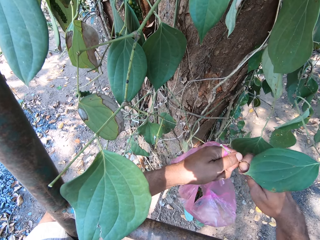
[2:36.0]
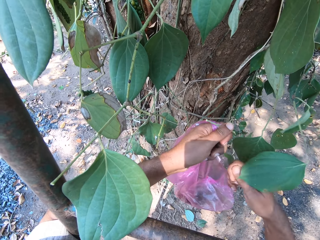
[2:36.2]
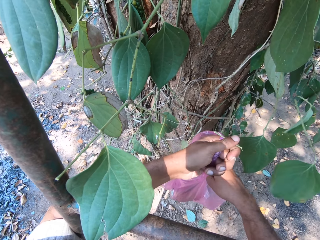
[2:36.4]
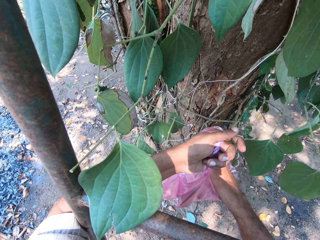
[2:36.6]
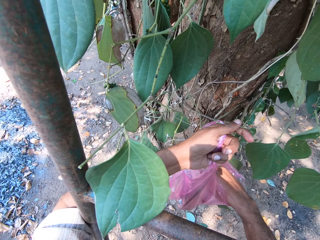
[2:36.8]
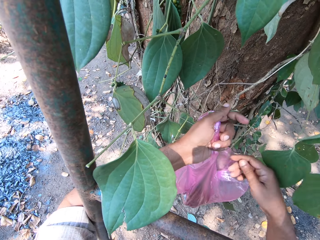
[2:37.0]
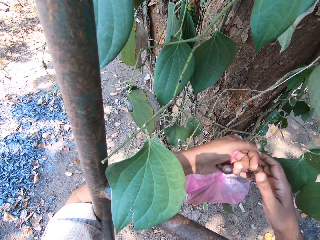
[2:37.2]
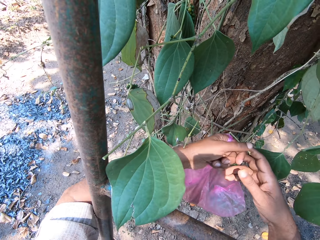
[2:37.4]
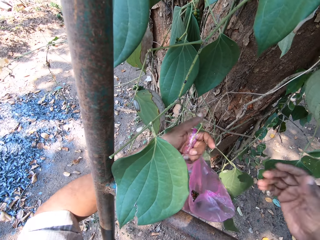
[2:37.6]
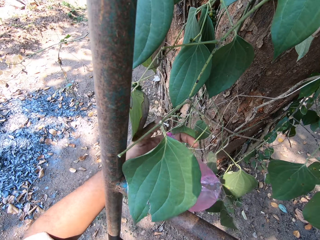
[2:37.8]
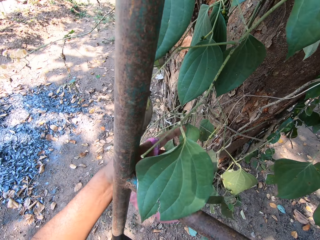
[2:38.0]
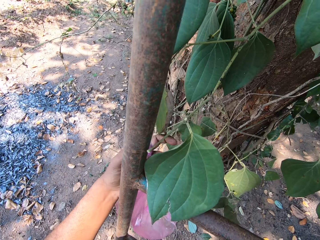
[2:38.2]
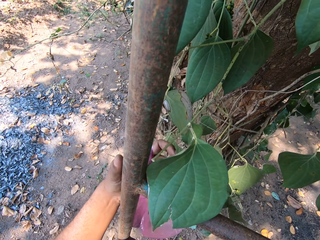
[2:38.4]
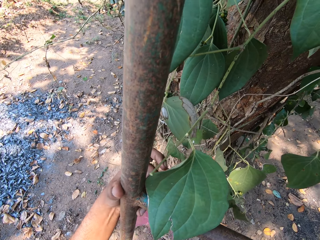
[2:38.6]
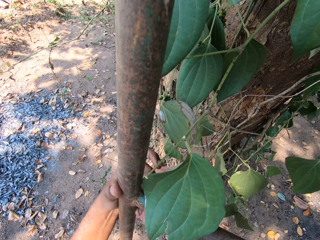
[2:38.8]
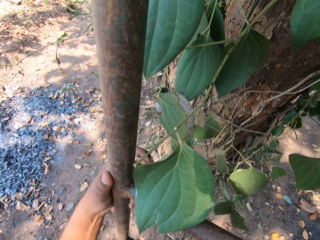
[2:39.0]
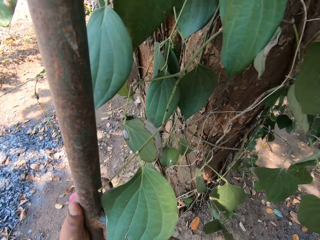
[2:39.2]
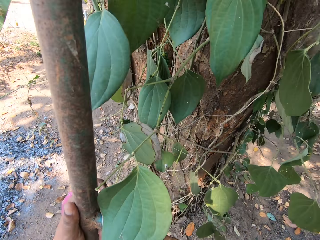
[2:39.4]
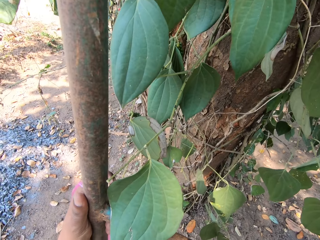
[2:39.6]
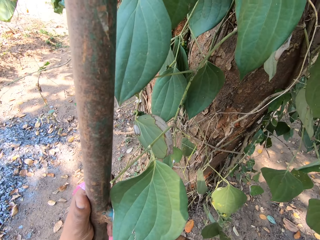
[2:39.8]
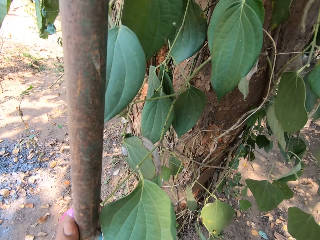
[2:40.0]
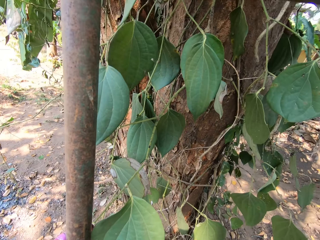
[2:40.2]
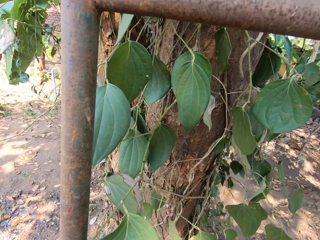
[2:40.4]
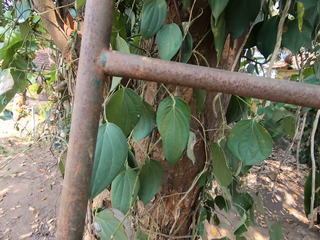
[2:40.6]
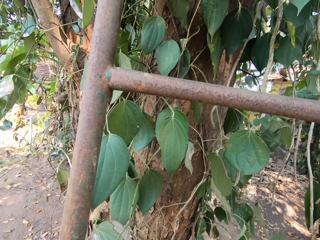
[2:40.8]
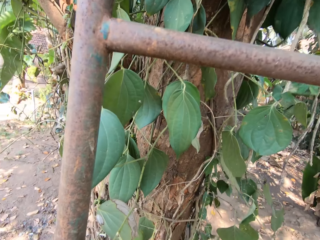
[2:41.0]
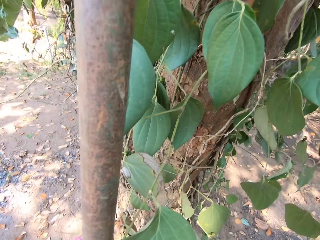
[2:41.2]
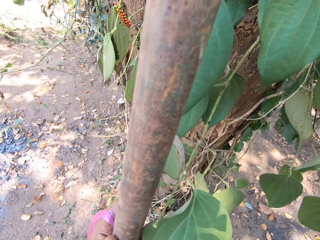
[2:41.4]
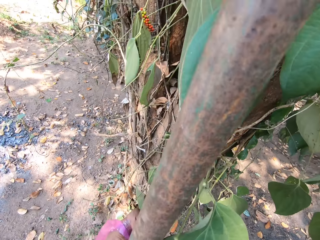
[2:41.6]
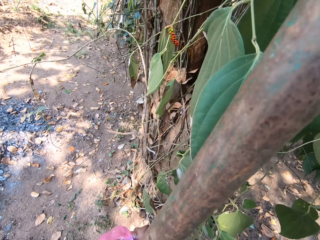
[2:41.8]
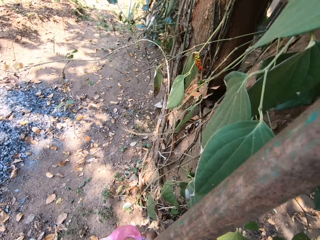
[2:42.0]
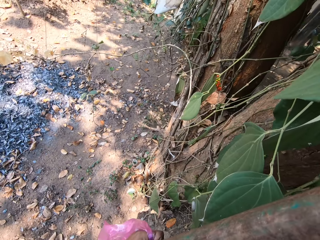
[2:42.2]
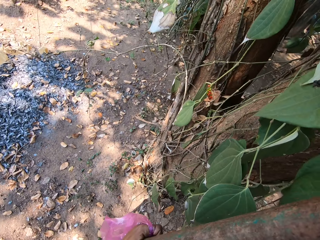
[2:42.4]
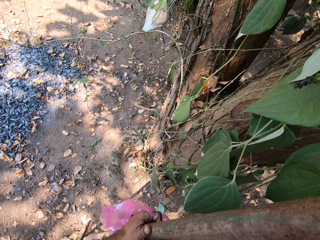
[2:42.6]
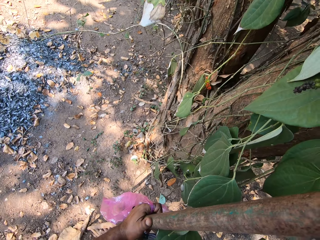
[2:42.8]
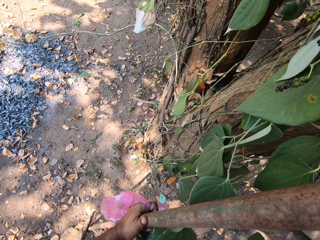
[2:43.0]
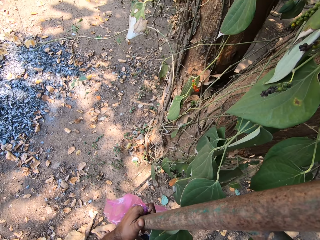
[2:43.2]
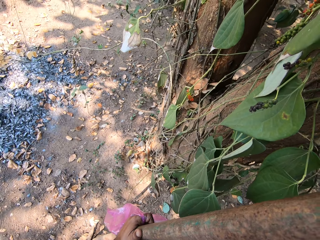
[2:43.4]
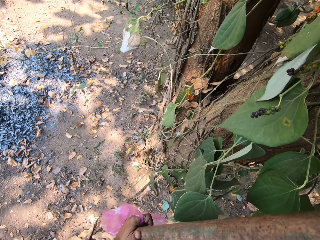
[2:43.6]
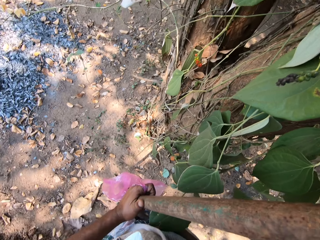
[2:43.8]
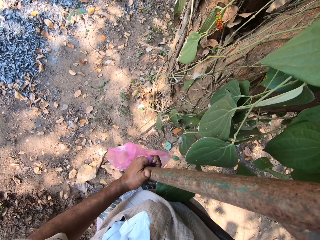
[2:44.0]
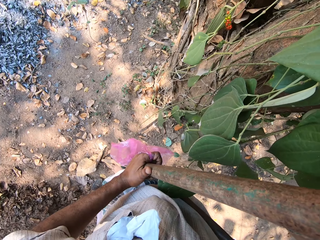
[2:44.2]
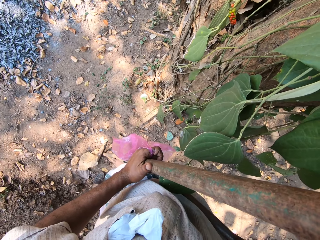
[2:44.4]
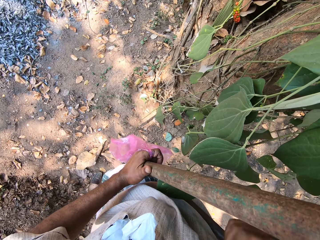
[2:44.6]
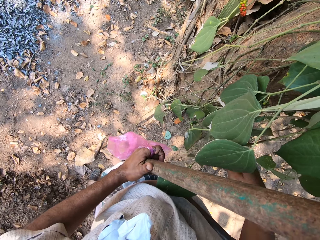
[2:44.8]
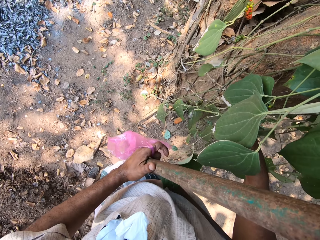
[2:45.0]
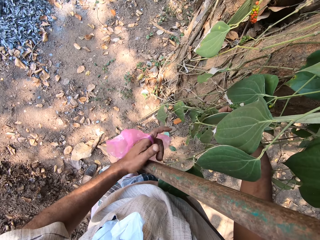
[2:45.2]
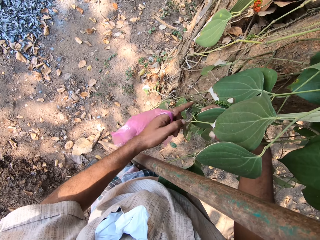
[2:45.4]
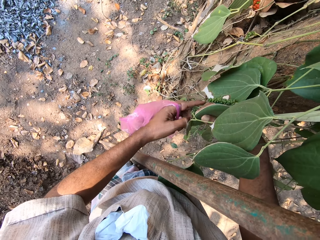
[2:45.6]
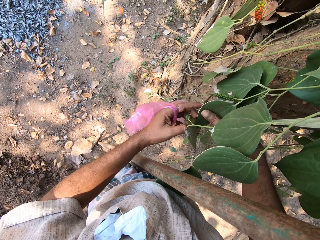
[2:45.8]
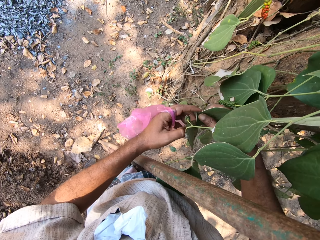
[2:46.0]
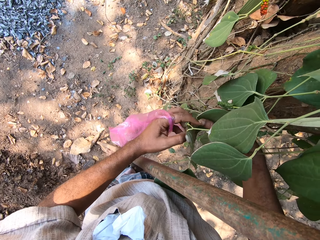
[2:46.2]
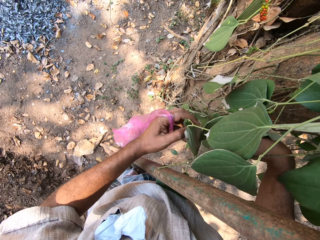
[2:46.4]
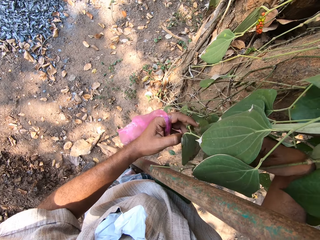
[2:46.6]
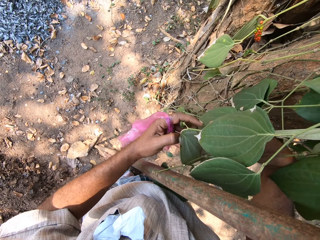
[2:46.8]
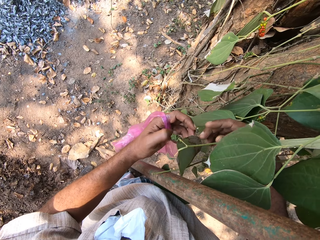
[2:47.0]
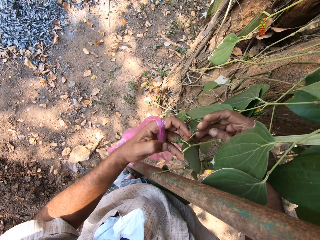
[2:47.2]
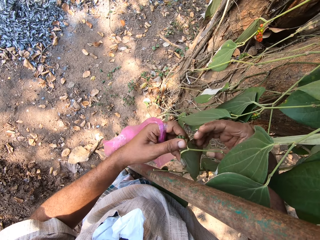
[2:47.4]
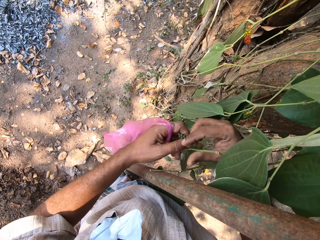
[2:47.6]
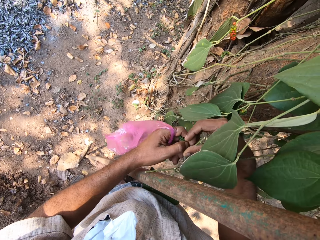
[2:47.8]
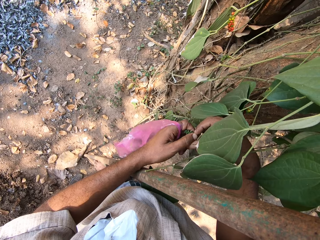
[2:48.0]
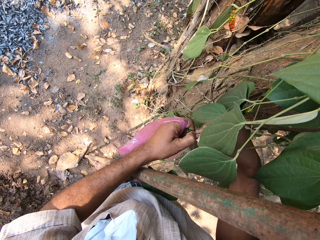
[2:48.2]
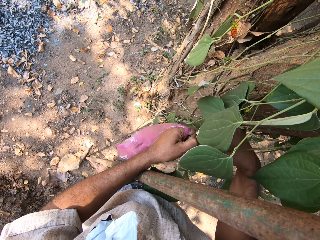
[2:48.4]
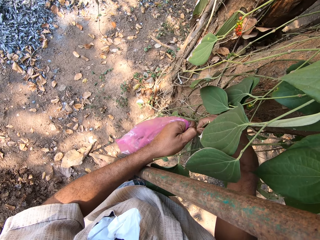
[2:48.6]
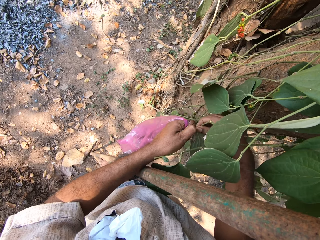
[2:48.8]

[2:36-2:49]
The camera wearer detaches the leaf from the stem with both hands. He drops the stem in his right hand in the plastic bag in his left hand. He adjusts his body on the ladder. He looks around. He plucks some fruits from the tree with both hands.

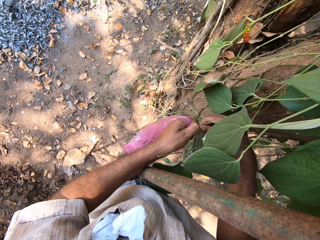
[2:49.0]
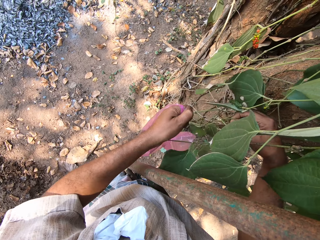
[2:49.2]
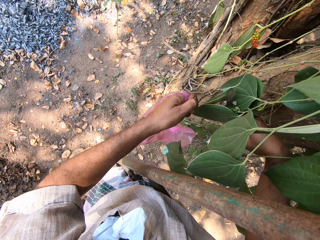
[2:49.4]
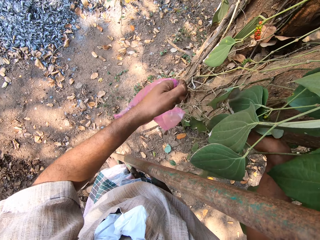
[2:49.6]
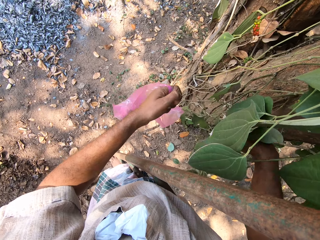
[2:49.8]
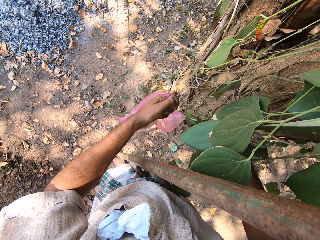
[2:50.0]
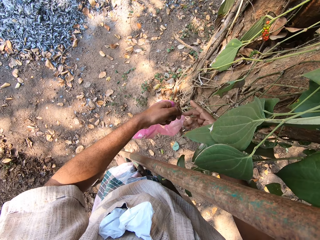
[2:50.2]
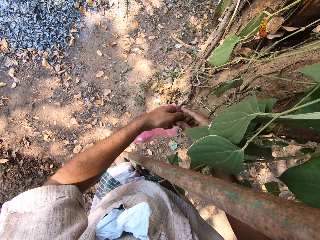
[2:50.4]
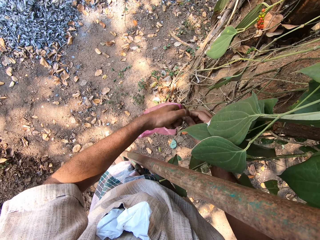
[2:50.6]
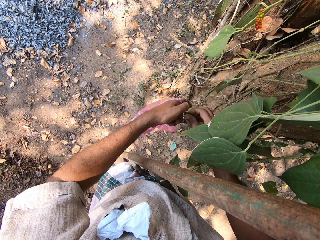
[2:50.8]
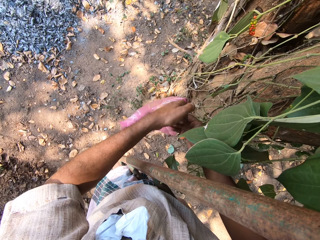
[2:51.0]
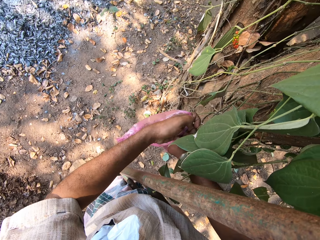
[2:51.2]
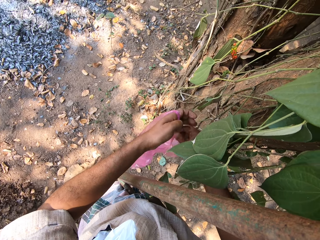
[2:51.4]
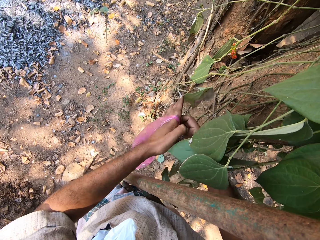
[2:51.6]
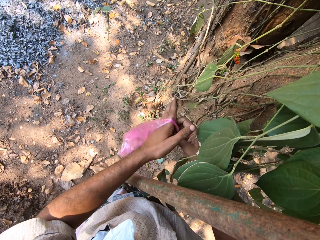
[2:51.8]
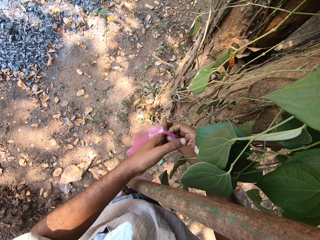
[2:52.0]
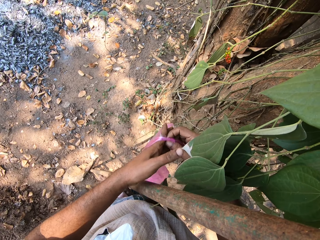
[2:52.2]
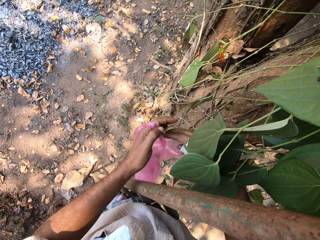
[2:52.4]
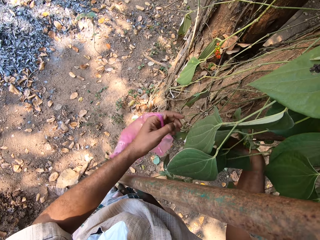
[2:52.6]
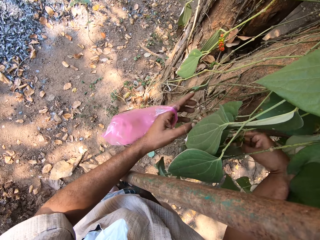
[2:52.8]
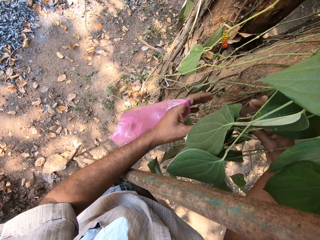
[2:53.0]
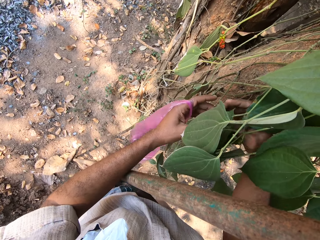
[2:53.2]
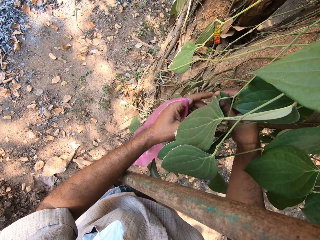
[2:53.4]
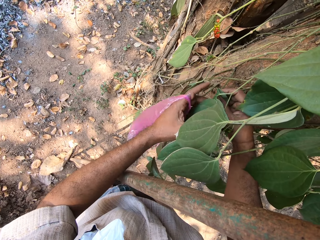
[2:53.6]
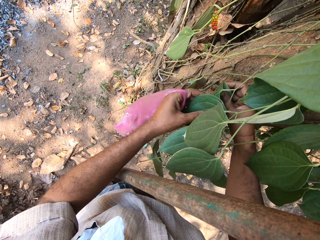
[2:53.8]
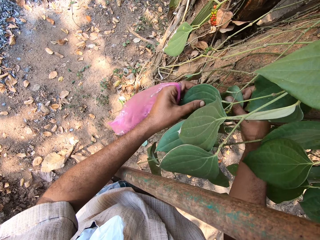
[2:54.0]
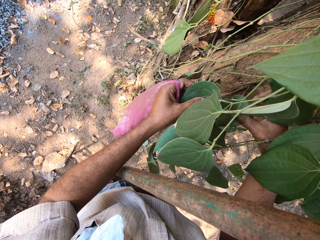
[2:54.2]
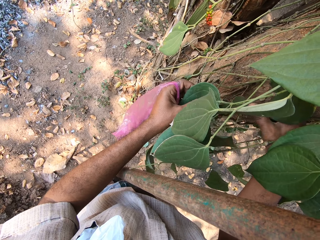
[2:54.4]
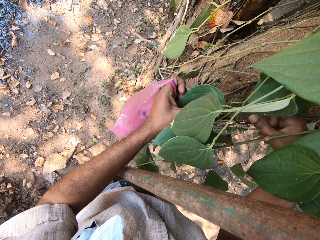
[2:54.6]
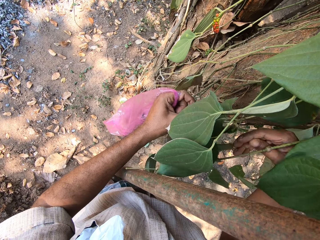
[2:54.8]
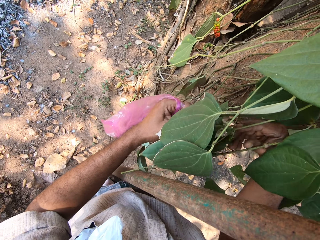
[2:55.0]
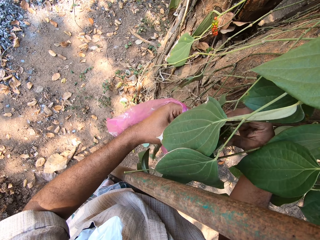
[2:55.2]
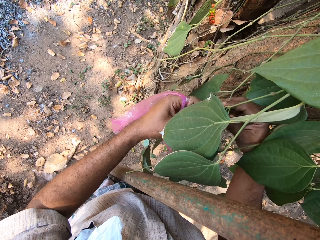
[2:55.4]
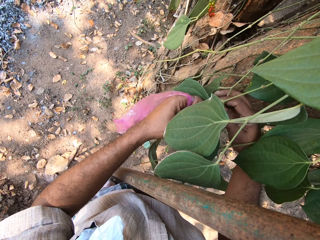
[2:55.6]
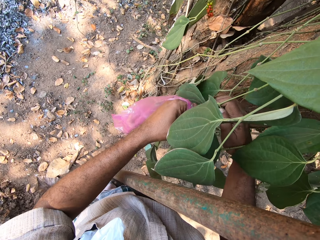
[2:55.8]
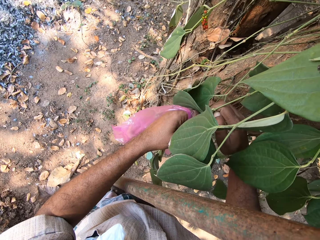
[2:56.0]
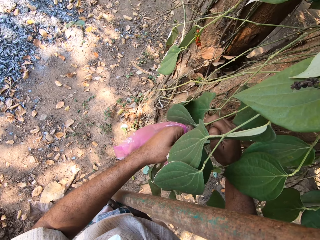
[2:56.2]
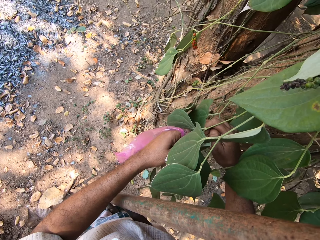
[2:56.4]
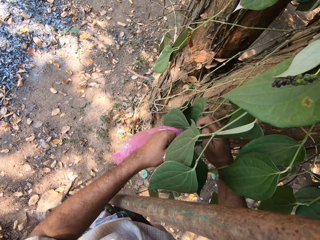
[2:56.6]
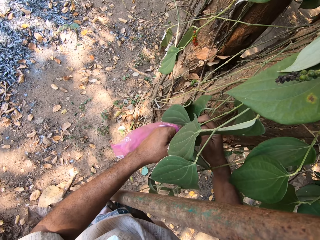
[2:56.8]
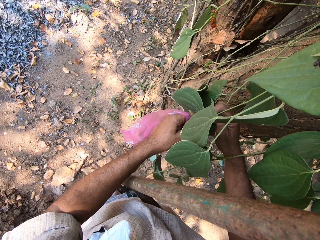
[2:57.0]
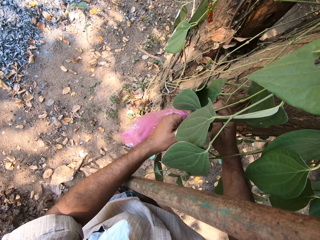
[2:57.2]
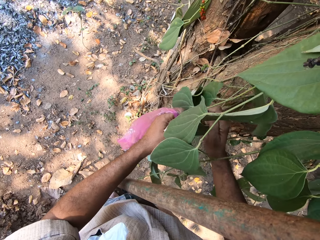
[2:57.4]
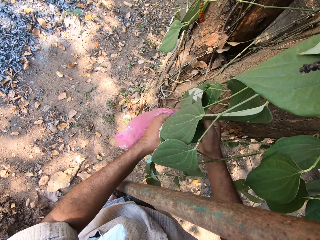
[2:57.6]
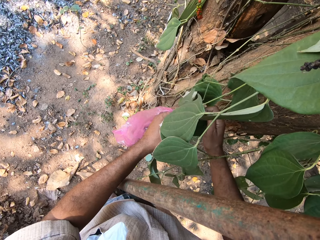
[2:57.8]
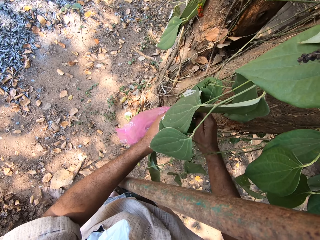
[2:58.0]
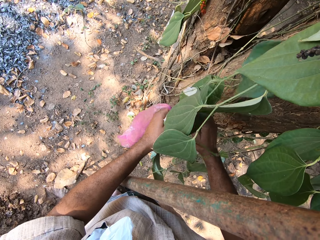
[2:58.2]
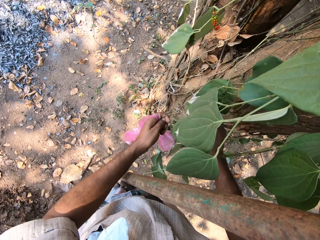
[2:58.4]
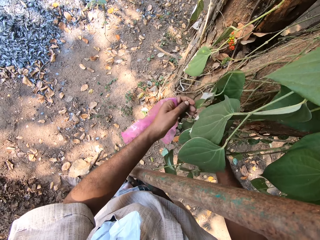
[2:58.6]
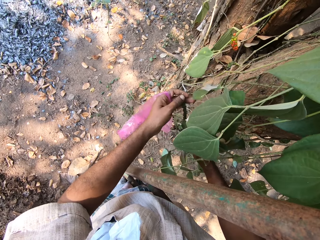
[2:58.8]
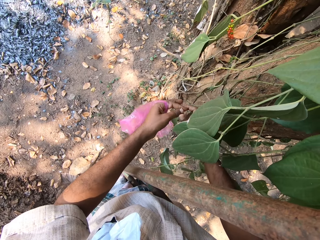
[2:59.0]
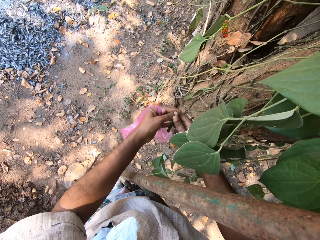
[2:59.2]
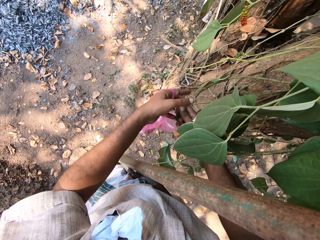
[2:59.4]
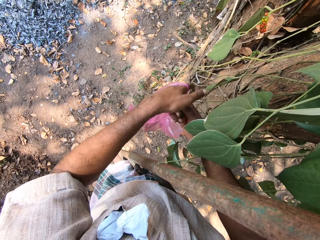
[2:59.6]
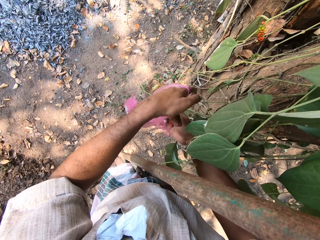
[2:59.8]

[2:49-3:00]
The camera wearer passes the fruits in his left hand to his right hand. He drops the fruits in his right hand in the plastic bag in his left hand. He plucks fruits from the tree with both hands.
